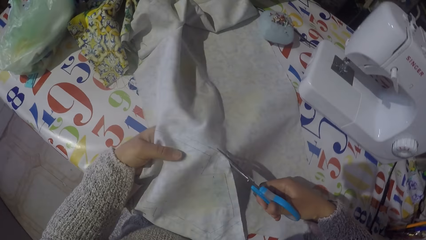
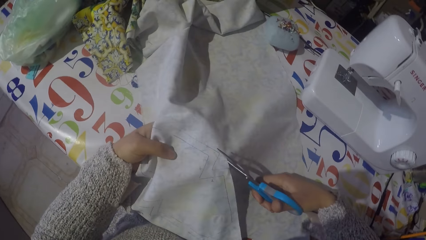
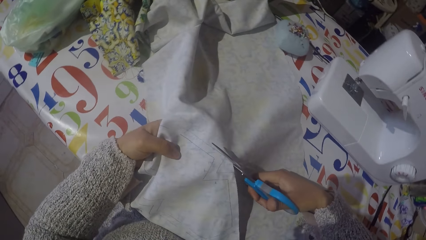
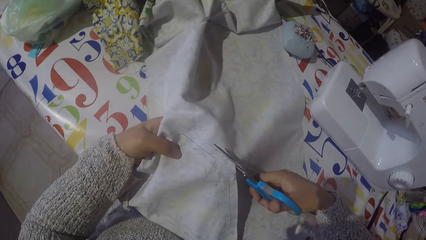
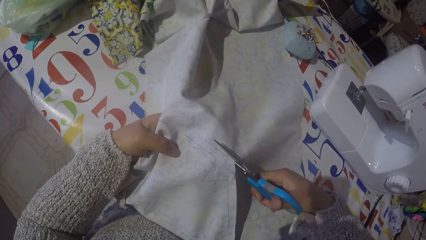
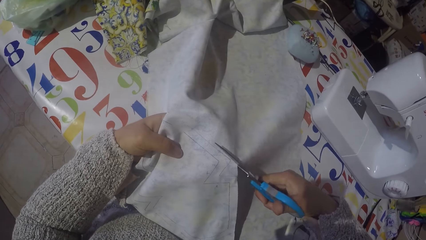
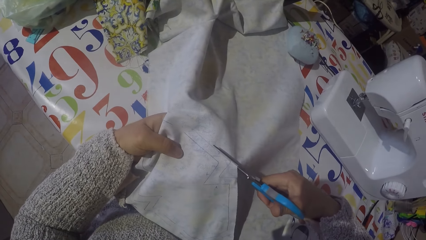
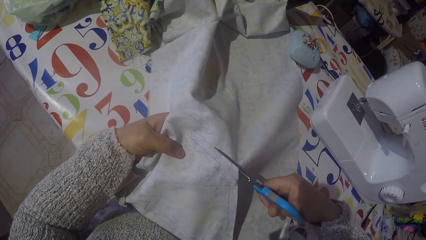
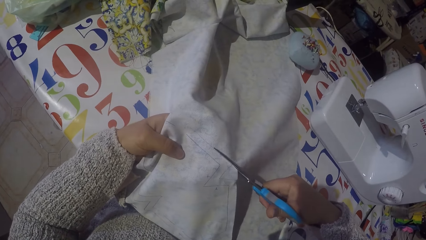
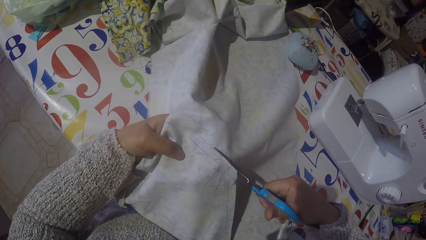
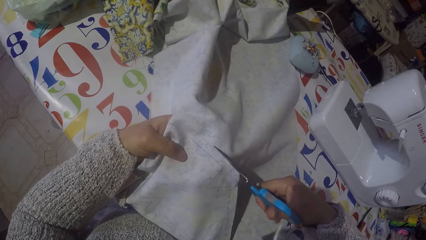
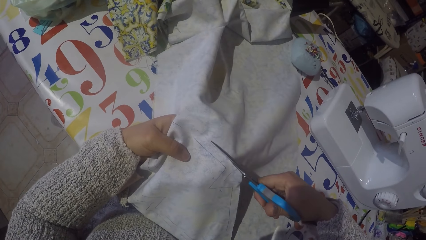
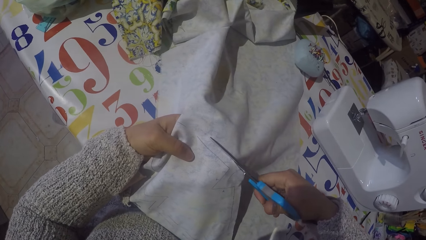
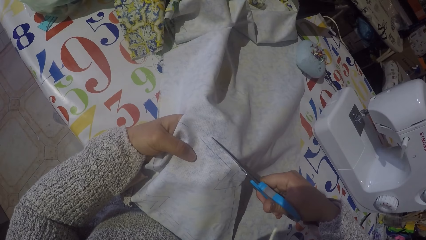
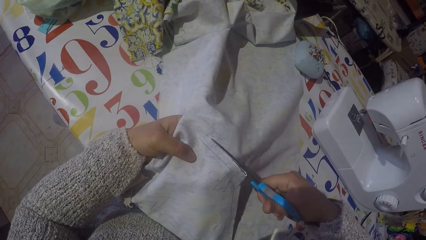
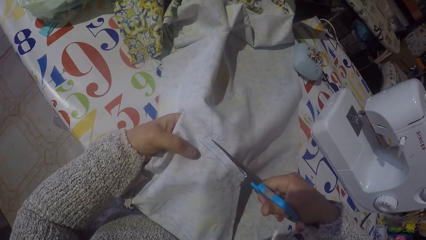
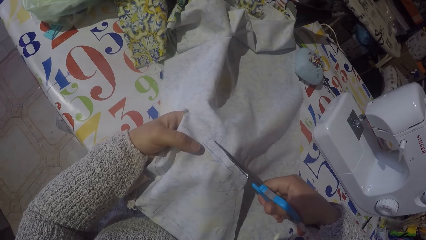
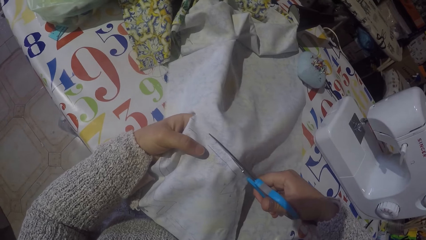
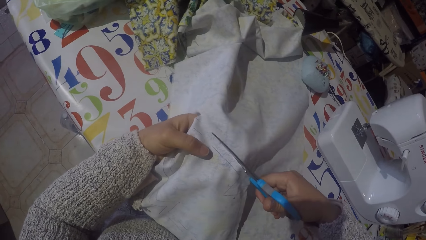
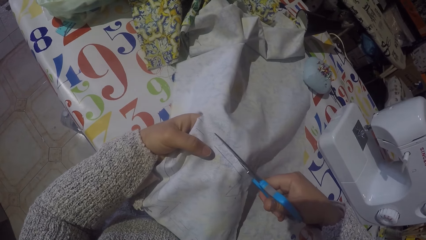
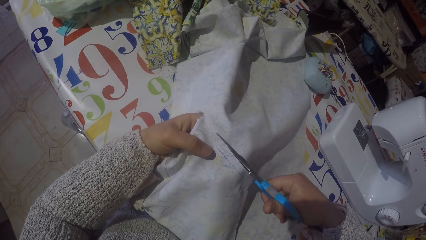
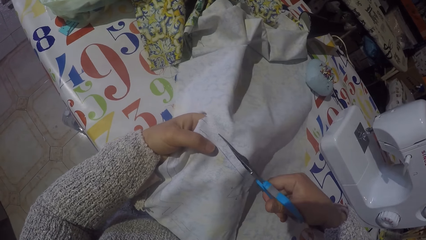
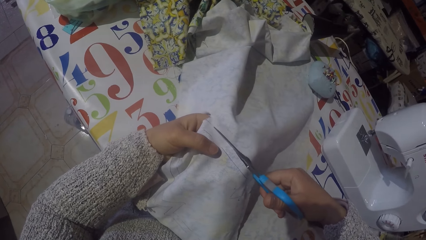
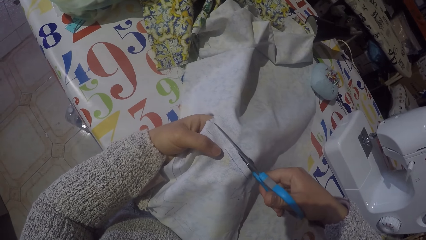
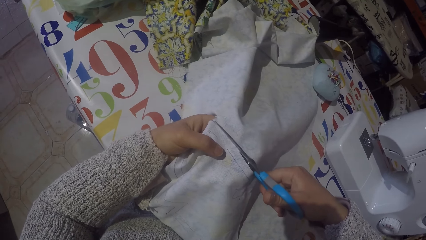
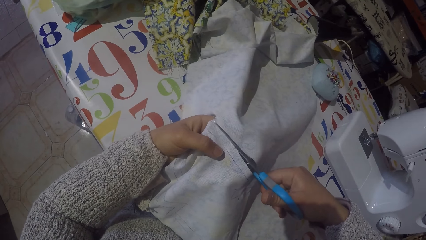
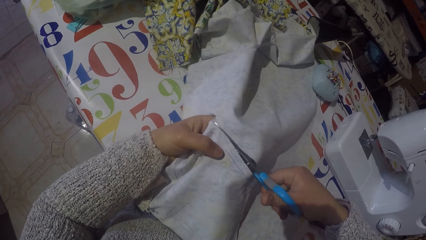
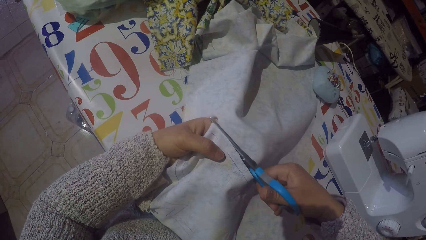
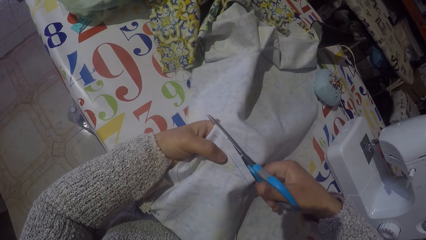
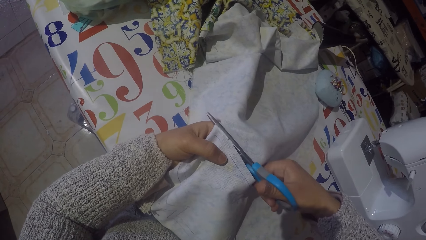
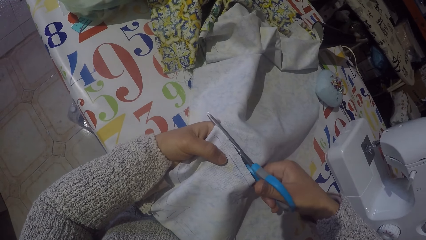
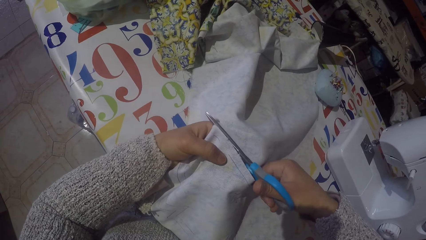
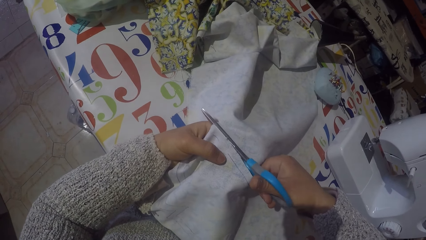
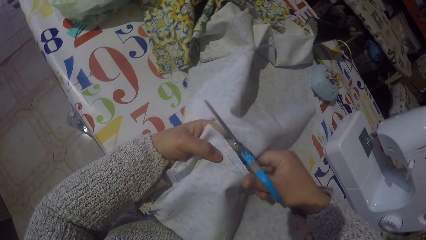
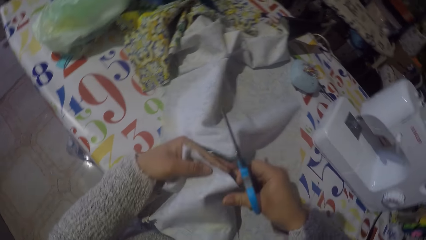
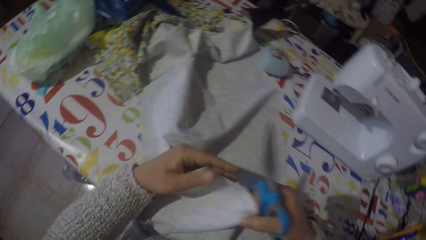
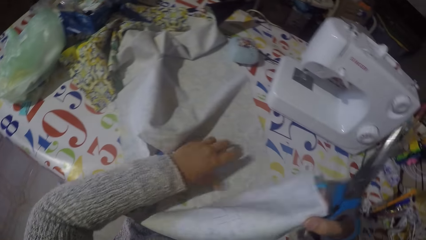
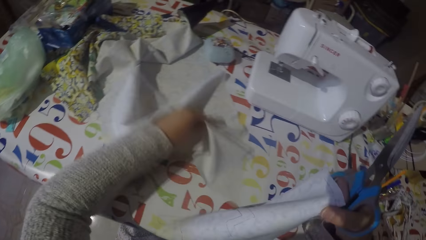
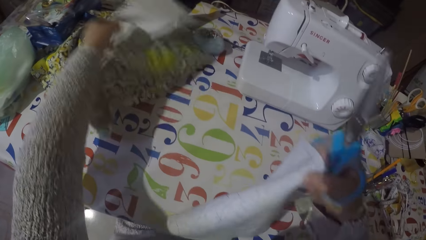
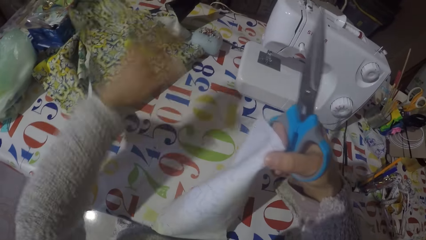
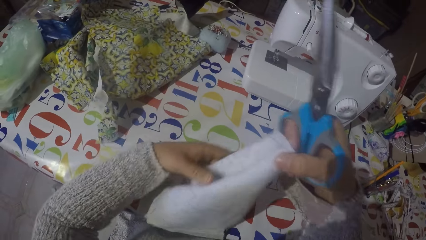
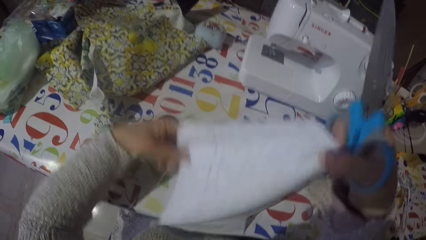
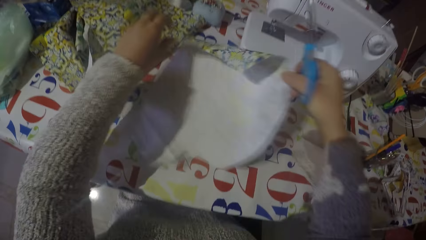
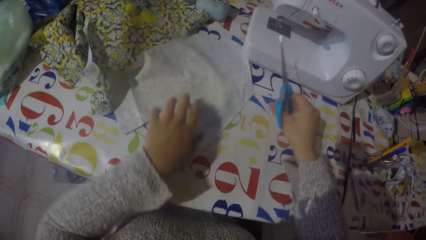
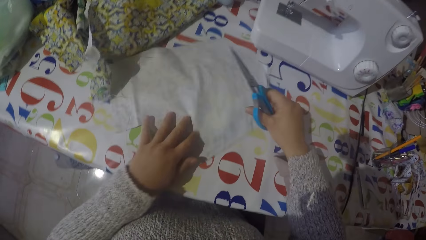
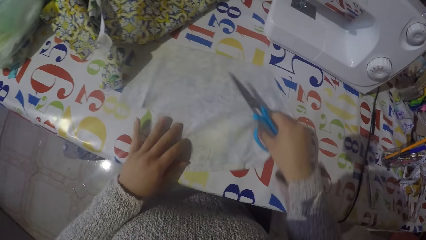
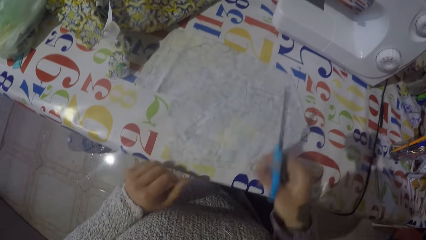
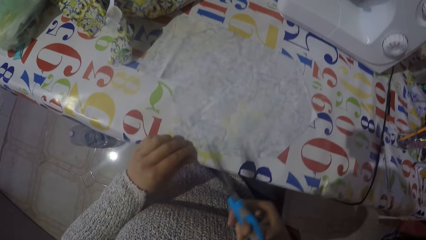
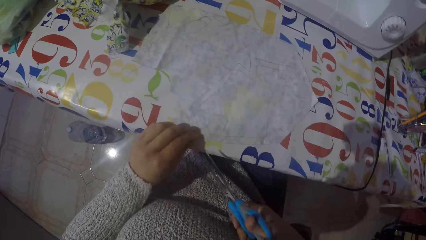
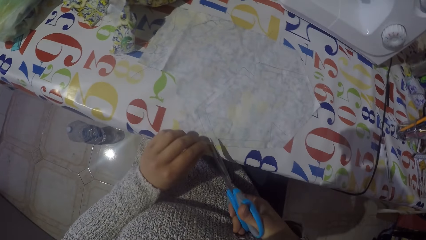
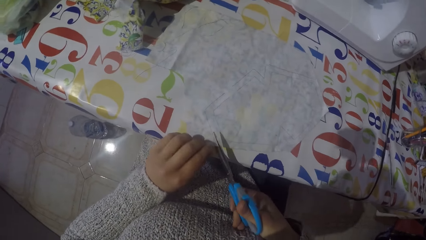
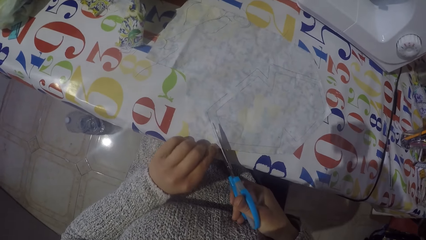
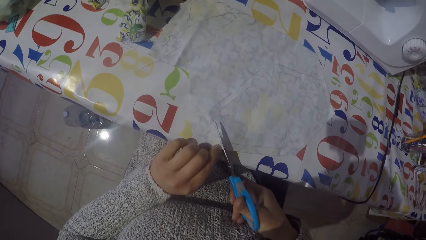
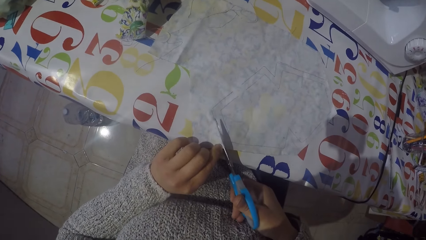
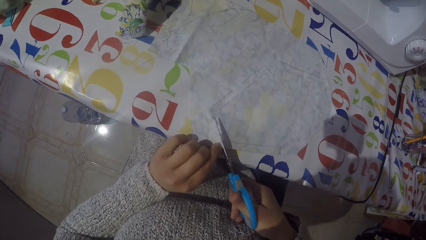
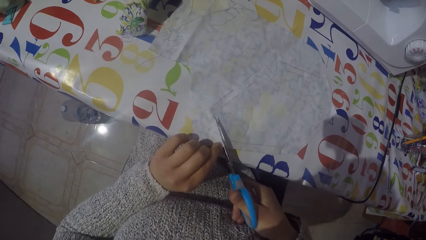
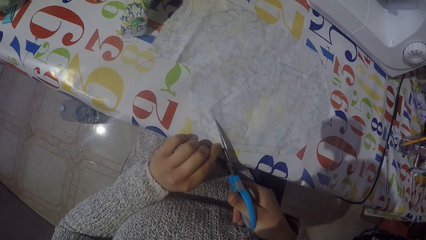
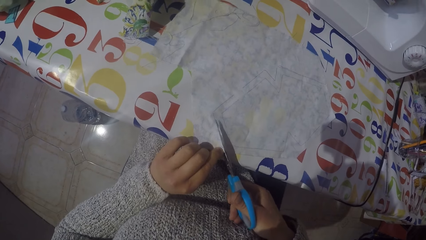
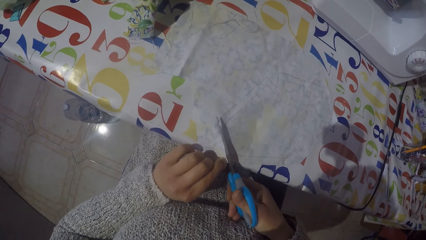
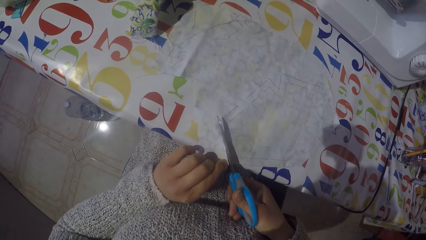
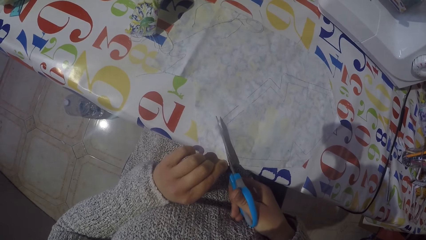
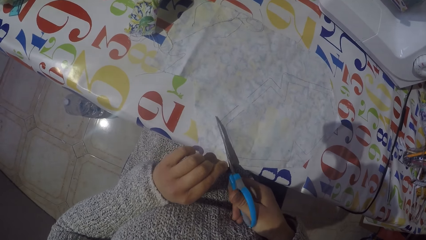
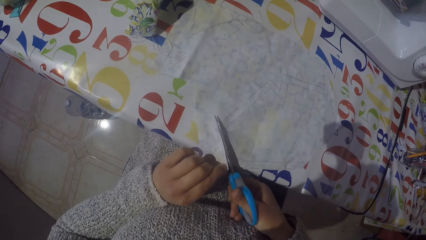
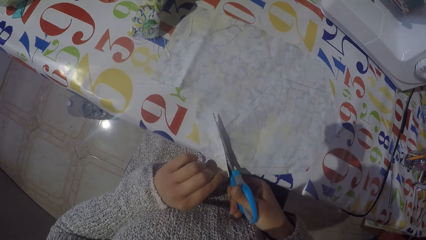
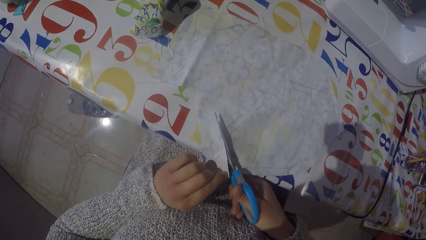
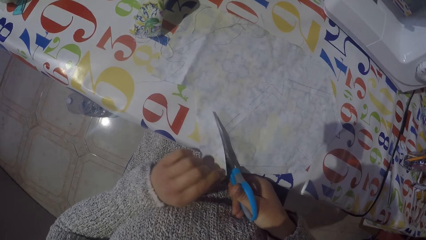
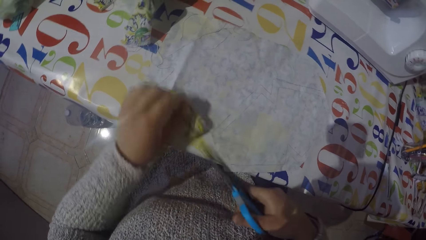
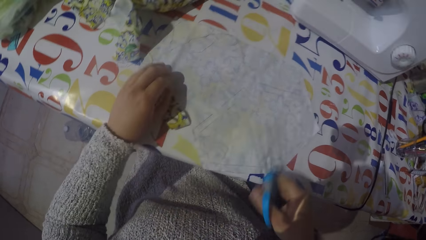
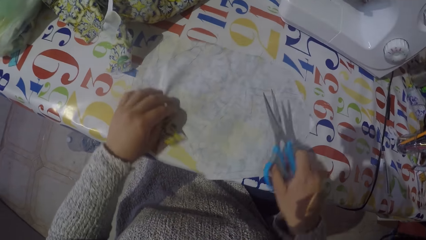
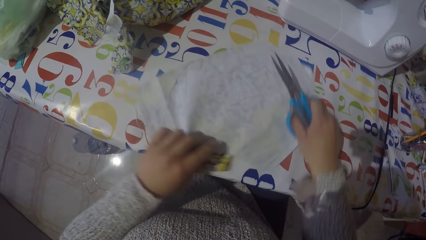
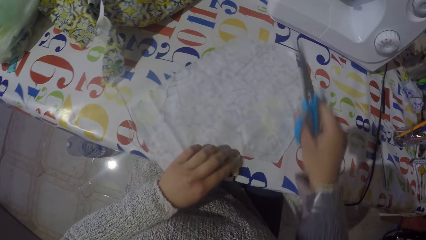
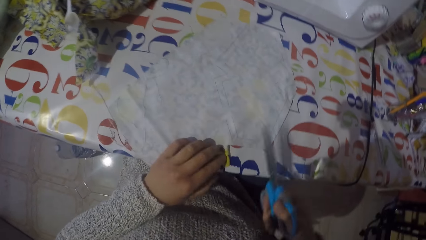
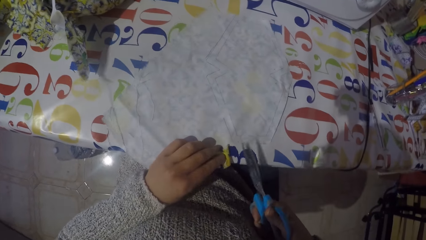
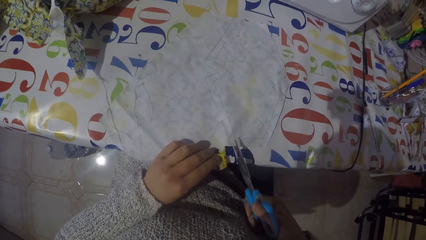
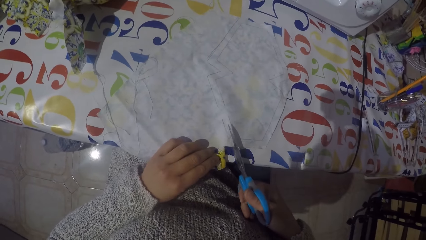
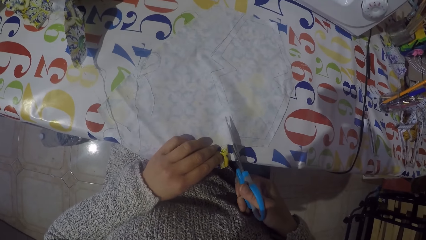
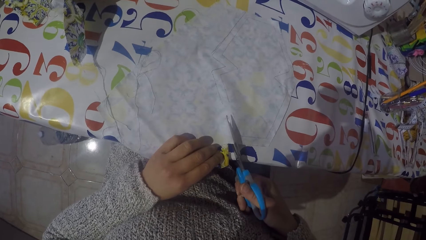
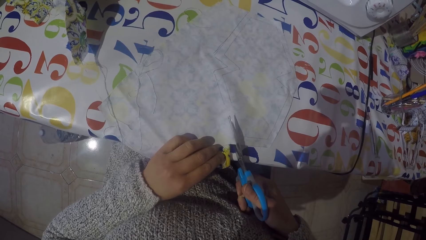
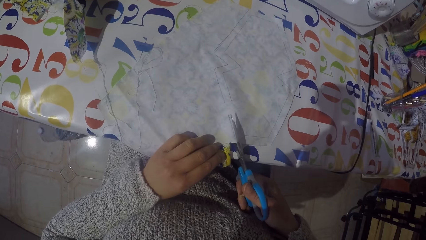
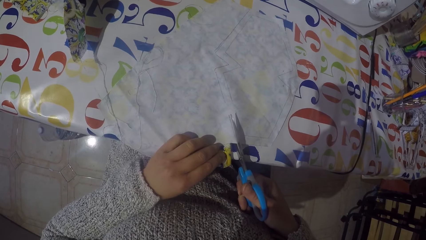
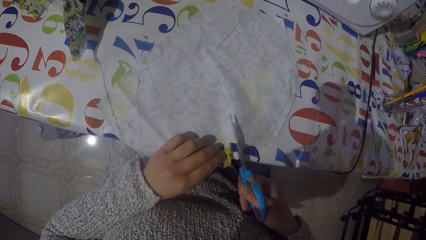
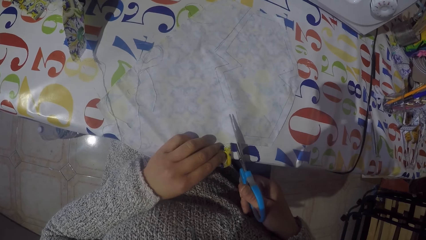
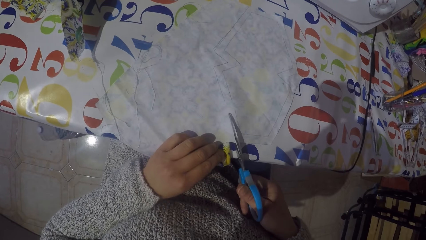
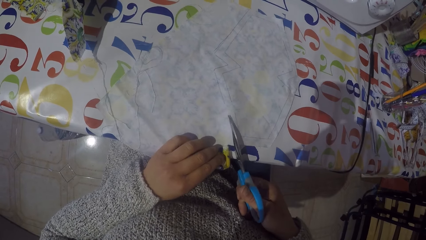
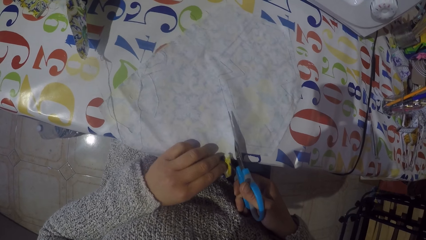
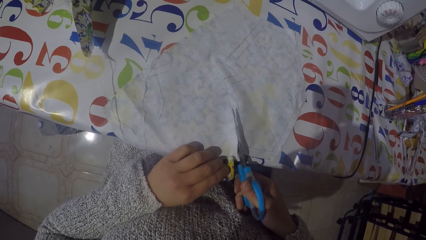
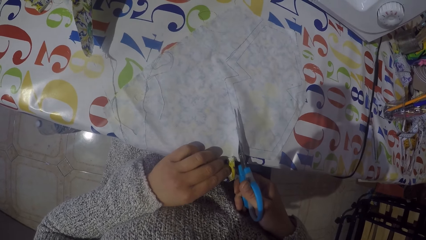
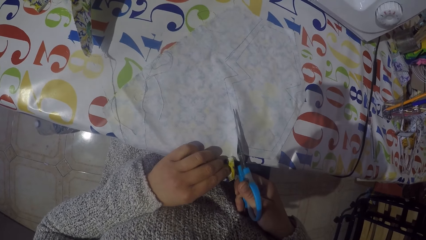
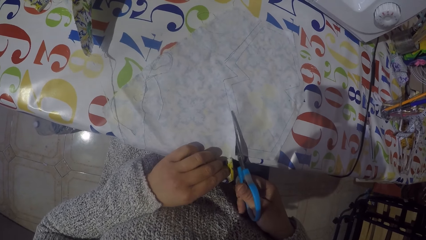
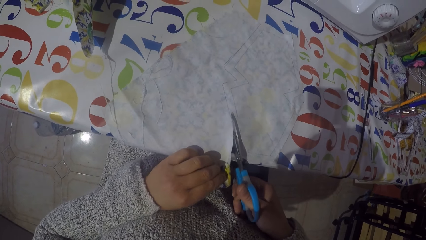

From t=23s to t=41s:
The camera wearer lifts the piece of cloth or material with his left hand. He holds the material. He cuts the piece of cloth with the scissors. He holds the piece of cloth with his right hand, moves the piece of cloth on the table with his left hand, and throws the material. He puts the piece of cloth on the table. He moves the piece of cloth on the table. He cuts the piece of cloth with the scissors. He moves the piece of cloth on the table. He turns the material. He cuts the piece of cloth with the scissors.
